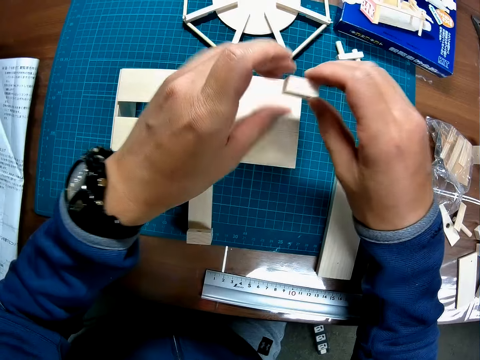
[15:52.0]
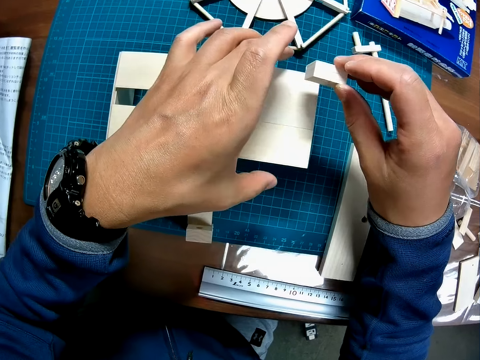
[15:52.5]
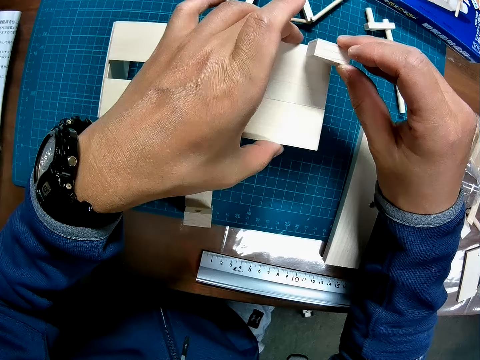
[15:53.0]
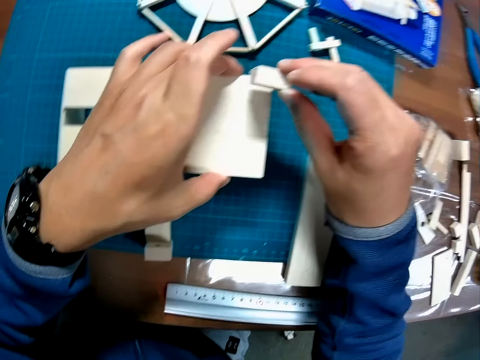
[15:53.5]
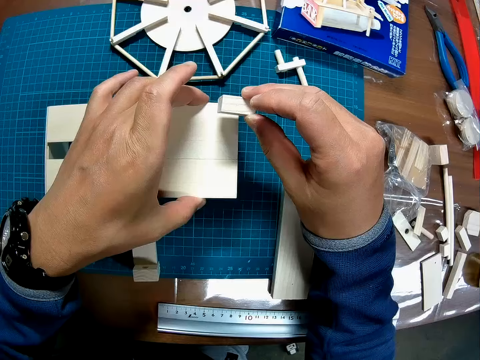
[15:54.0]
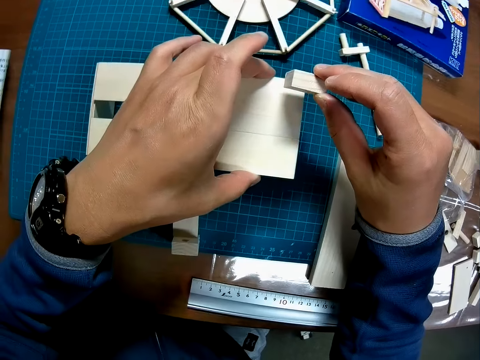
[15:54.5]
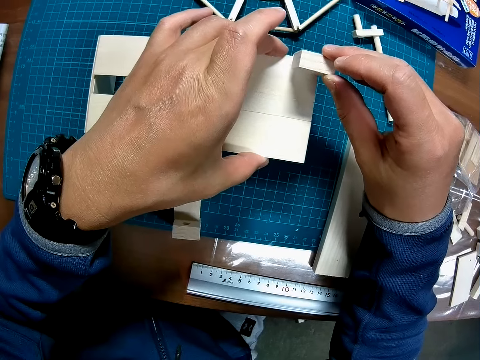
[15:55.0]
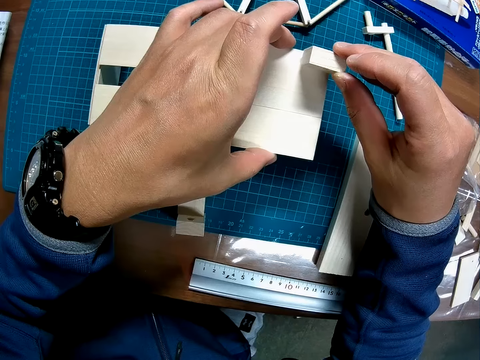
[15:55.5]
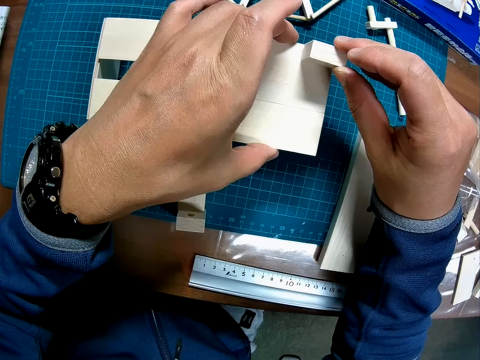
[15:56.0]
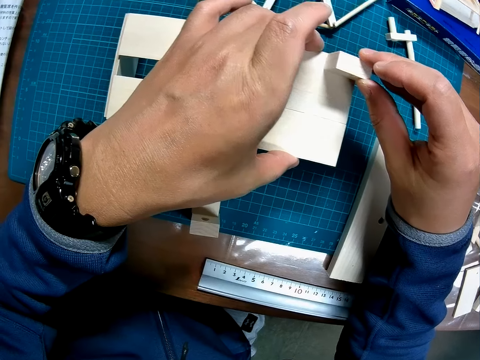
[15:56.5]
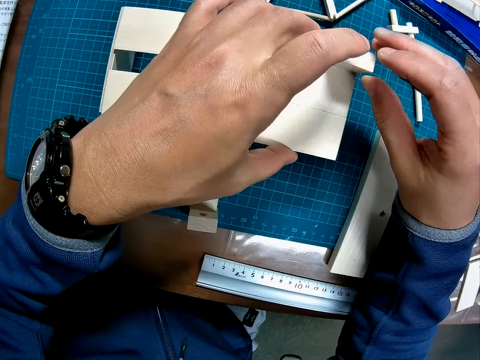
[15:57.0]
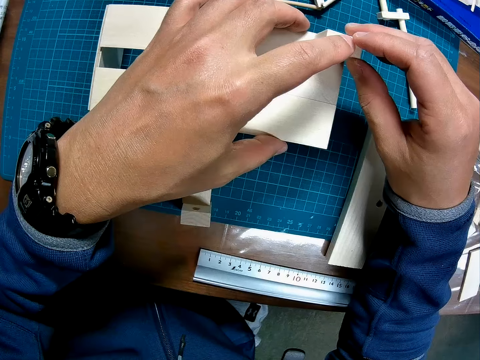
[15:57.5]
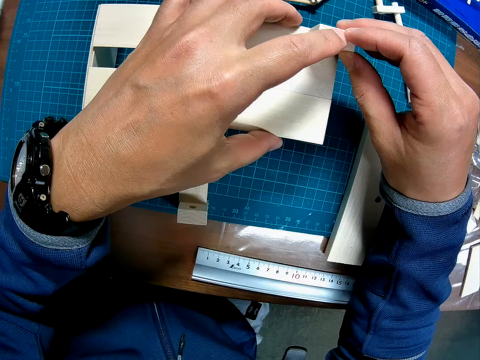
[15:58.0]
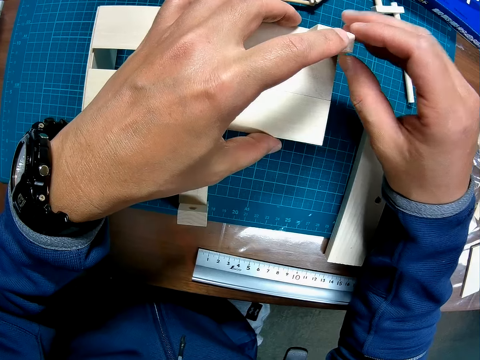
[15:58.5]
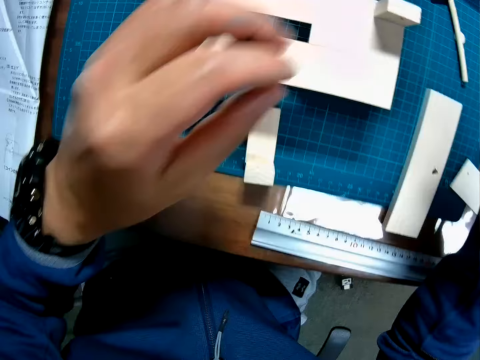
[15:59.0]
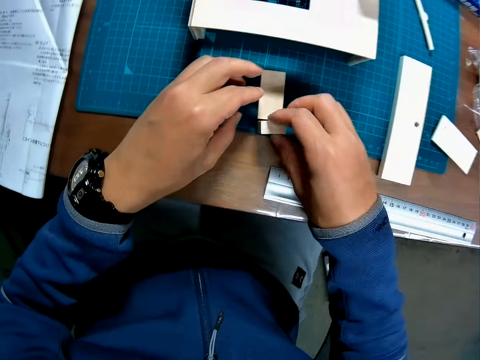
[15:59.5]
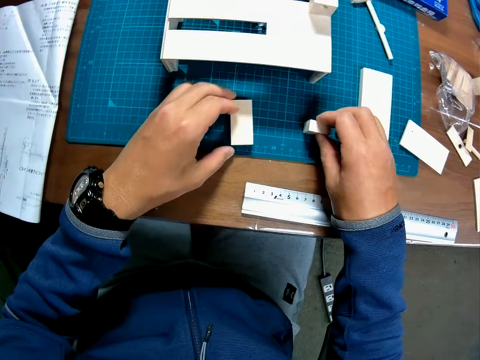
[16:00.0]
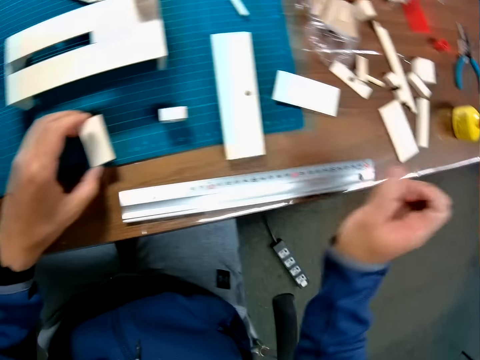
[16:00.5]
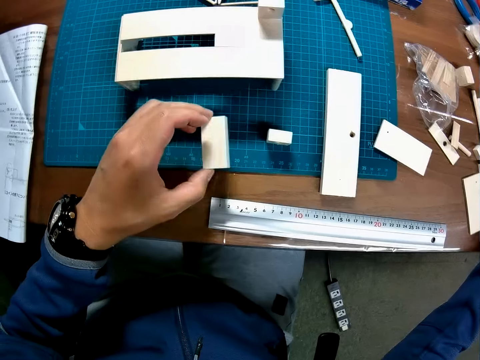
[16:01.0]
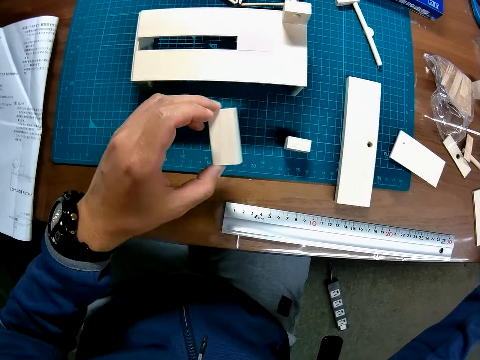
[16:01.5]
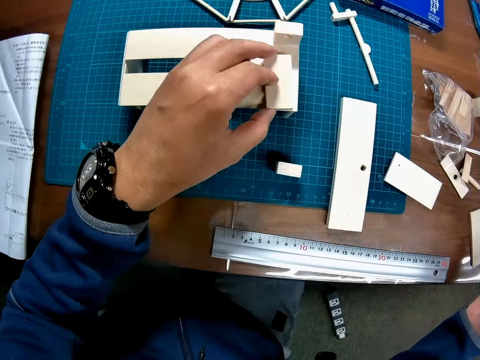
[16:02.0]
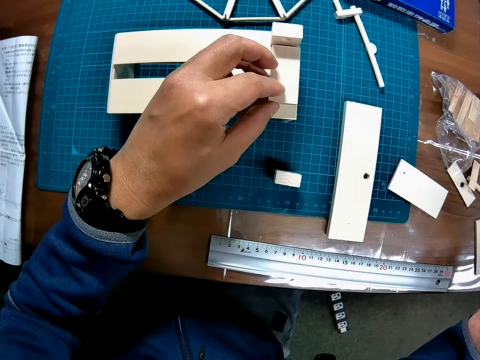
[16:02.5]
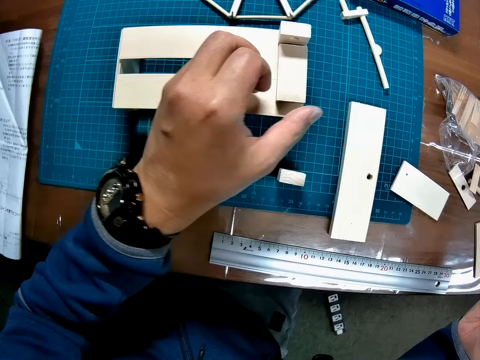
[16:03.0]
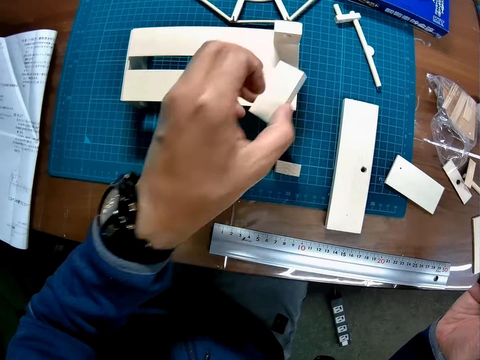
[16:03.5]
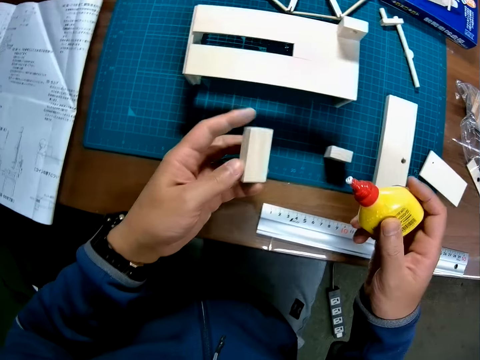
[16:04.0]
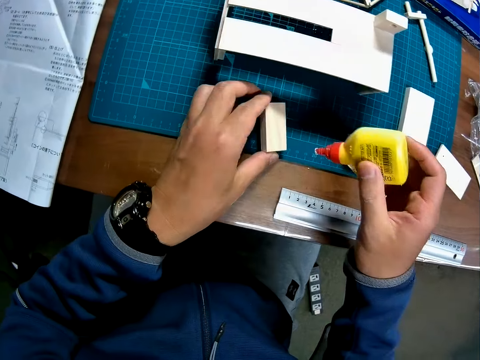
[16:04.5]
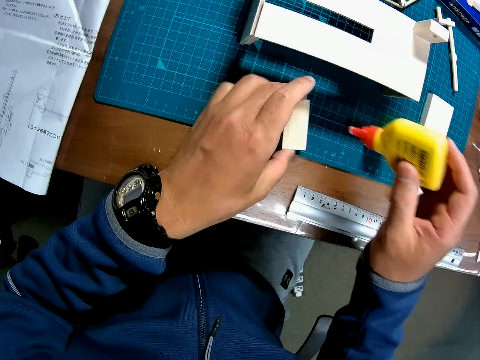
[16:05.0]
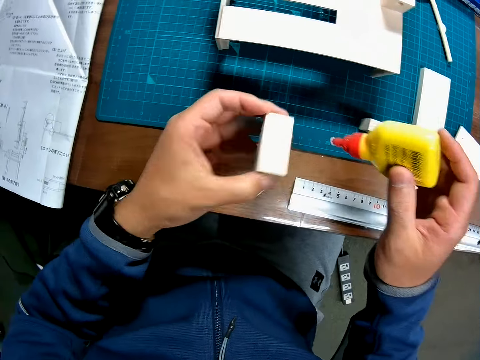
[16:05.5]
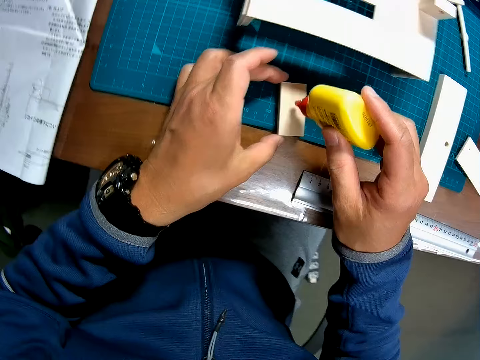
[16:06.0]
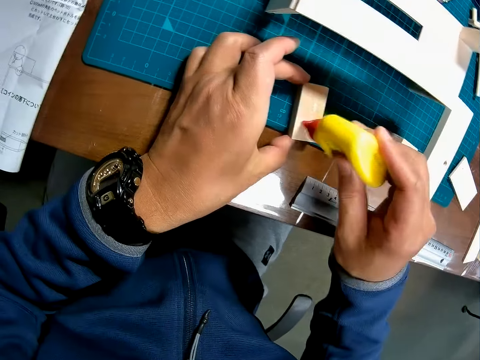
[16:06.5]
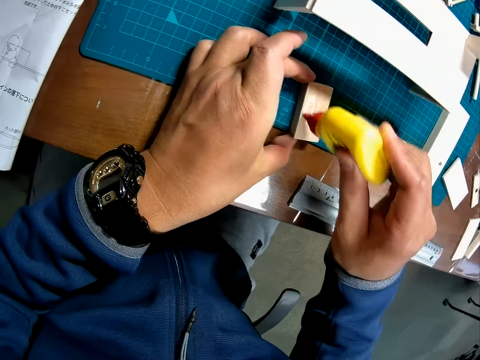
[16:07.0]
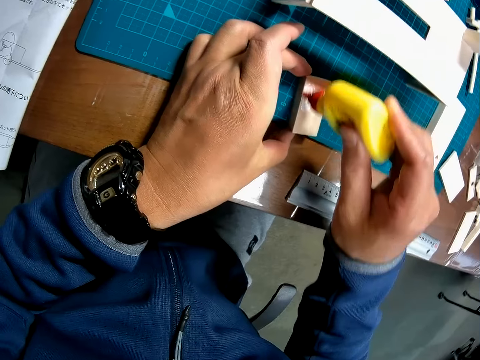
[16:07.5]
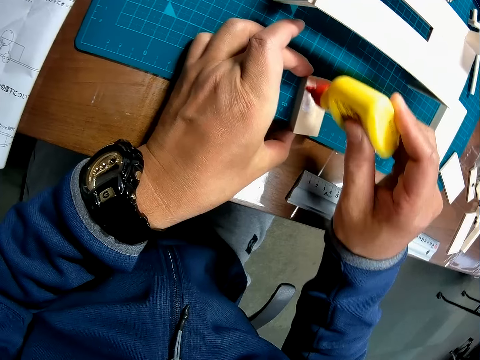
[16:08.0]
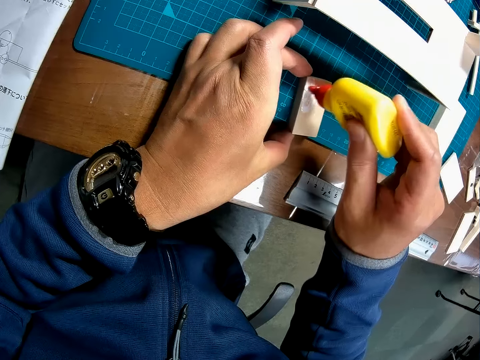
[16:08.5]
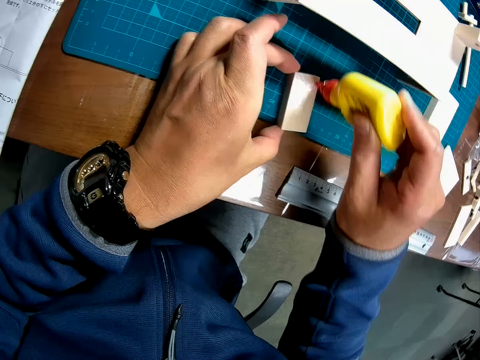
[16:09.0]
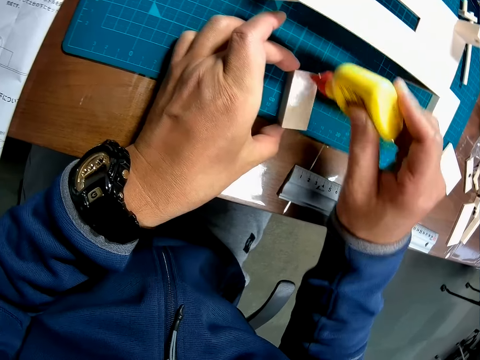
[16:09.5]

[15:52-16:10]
The camera wearer transfers the piece of wood to his right hand. He holds the half-formed wooden mechanical model with his left hand. He attaches the piece of wood to the half-formed wooden mechanical model. He moves a piece of wood on the table with his right hand. He picks up an art piece and puts the art piece aside. He picks up a piece of wood with his left hand. He picks up the bottle of liquid gum from the table with his right hand. He places the piece of wood on the half-formed wooden mechanical model. He removes the piece of wood from the half-formed wooden mechanical model. He drops the piece of wood on the table. He turns over the piece of wood. He places the piece of wood on the half-formed wooden mechanical model. He applies the liquid gum to the piece of wood.

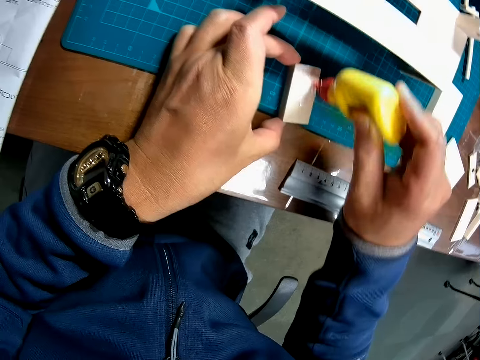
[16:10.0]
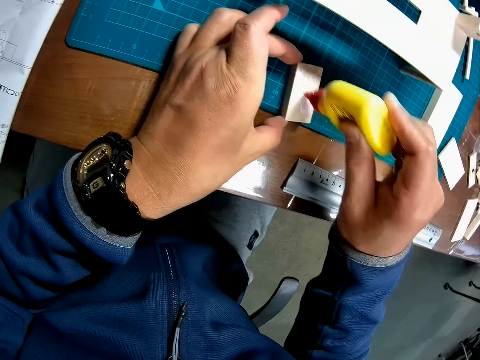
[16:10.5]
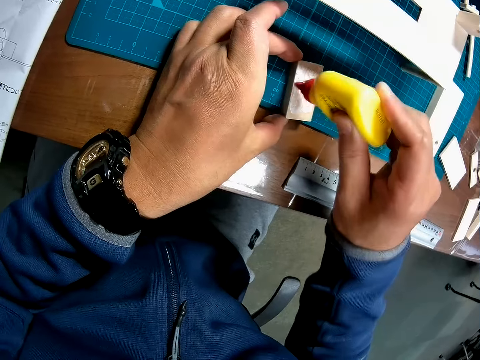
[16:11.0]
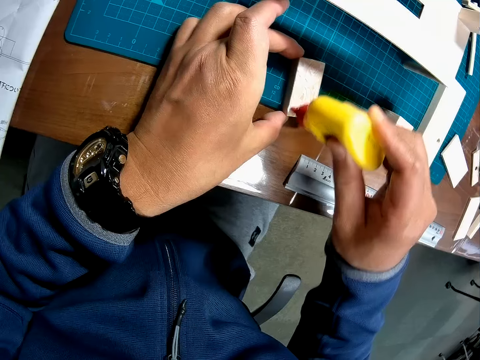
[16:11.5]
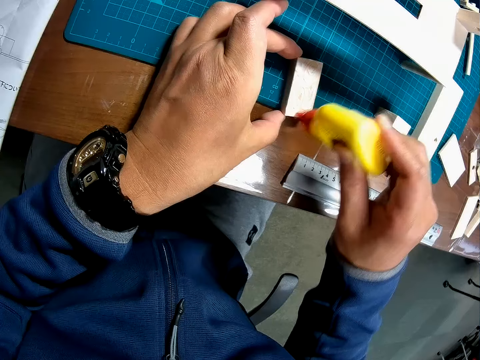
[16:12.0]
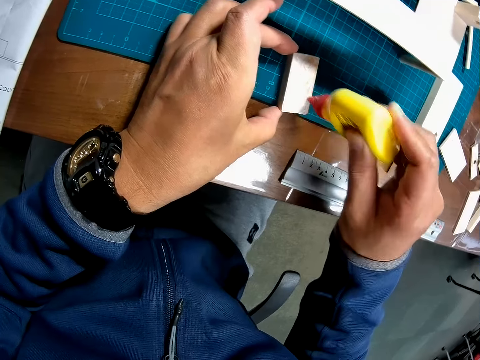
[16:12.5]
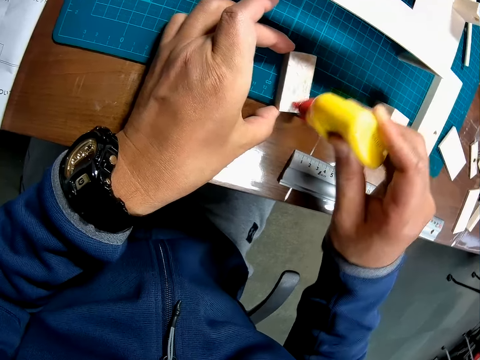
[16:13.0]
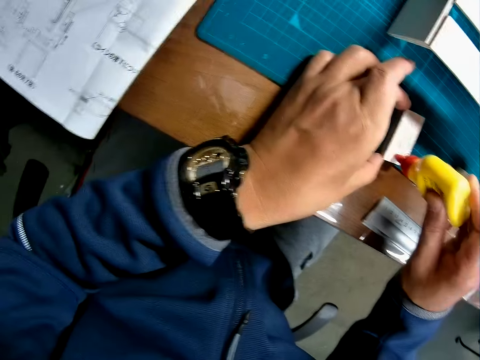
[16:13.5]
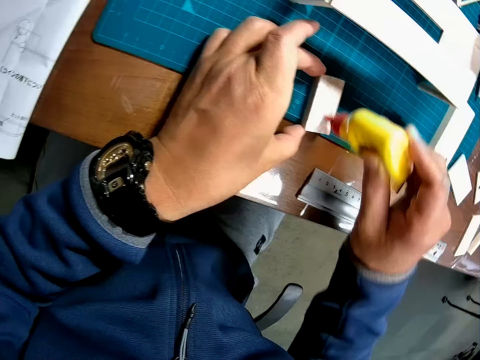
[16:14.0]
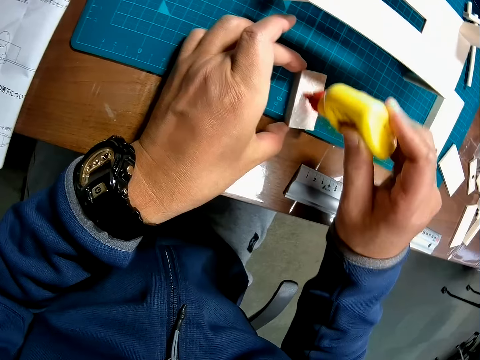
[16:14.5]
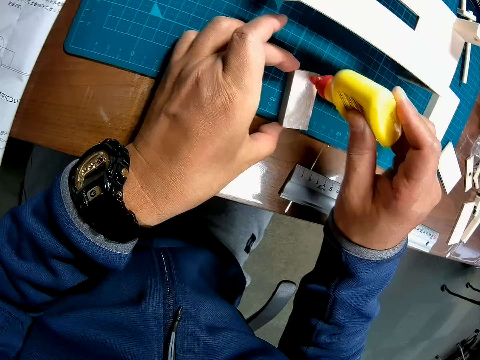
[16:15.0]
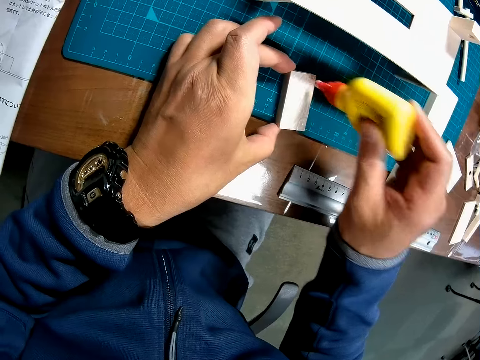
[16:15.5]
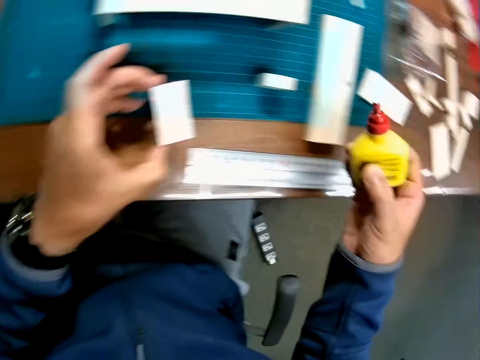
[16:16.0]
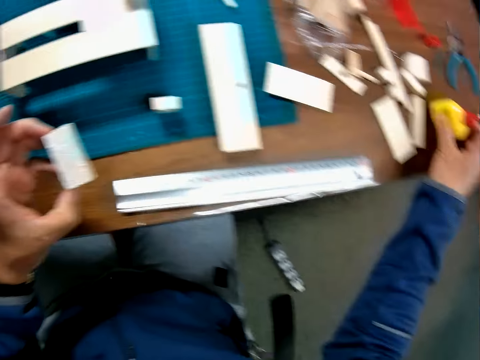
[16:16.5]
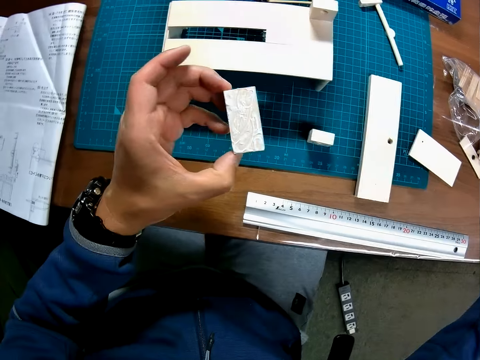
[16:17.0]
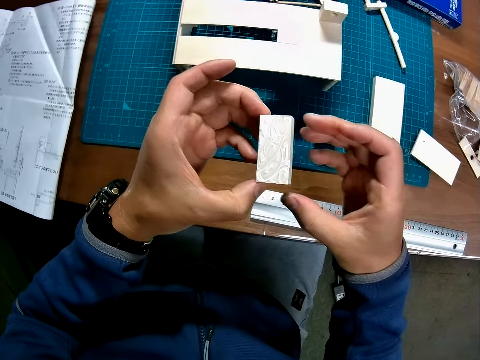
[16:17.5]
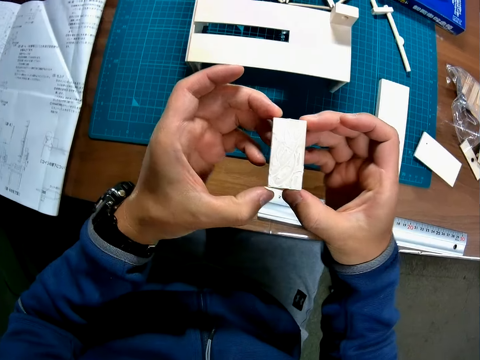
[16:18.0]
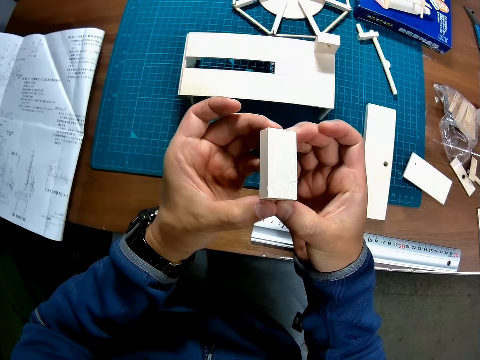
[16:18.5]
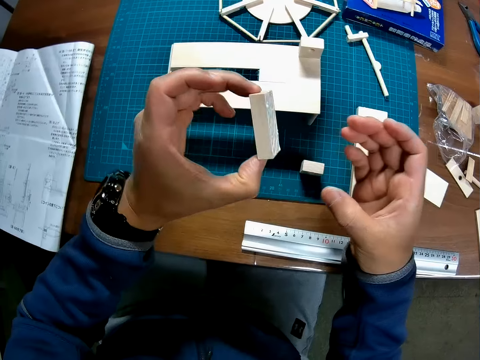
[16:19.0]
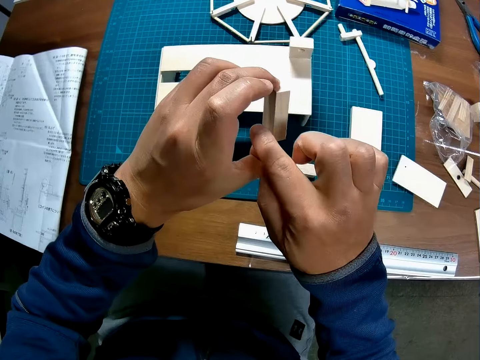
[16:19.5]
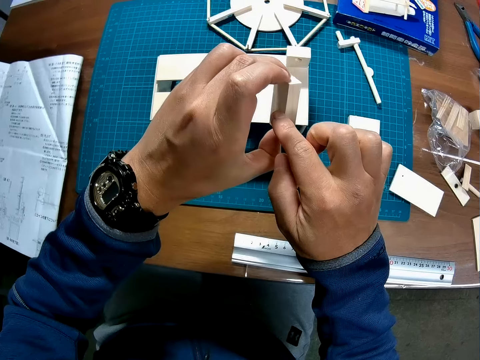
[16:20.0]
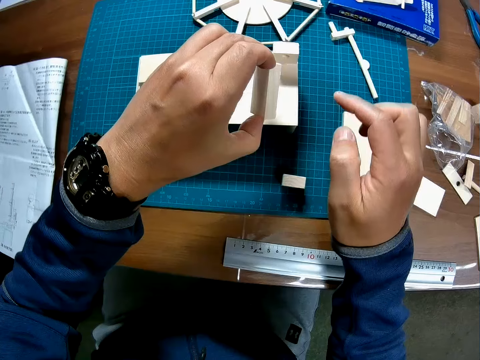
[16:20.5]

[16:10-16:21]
The camera wearer picks up the piece of wood from the table. They drop the bottle of liquid gum on the table. They turn over the piece of wood with both hands. They connect the art piece on the art work.
